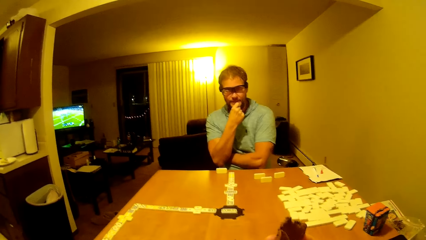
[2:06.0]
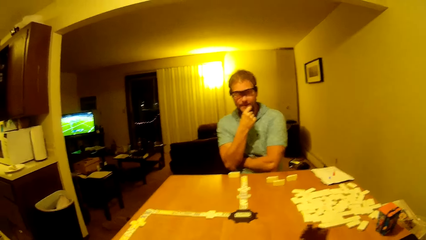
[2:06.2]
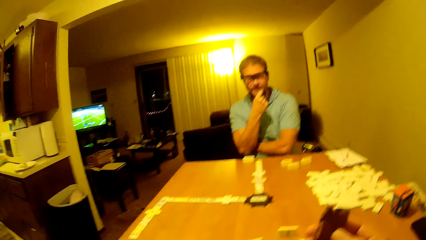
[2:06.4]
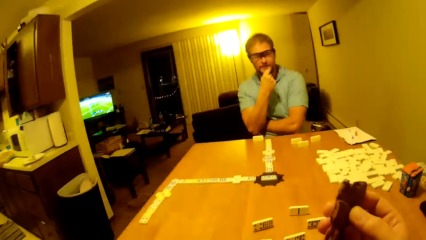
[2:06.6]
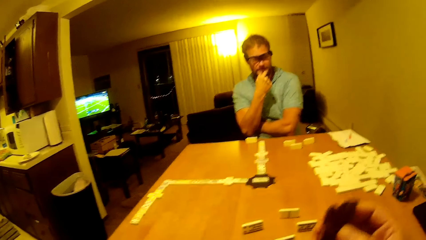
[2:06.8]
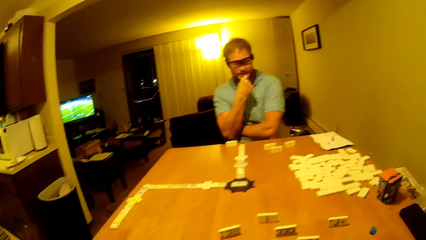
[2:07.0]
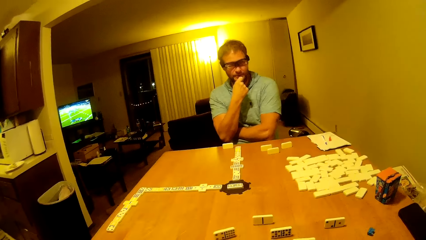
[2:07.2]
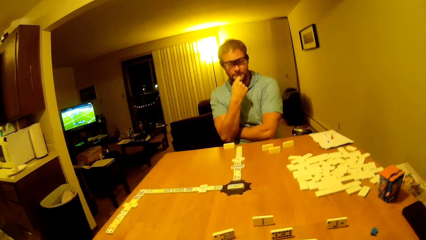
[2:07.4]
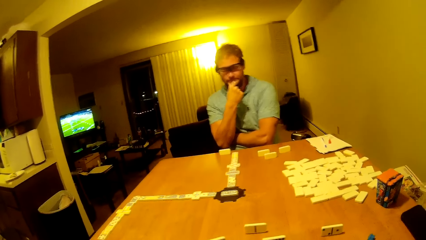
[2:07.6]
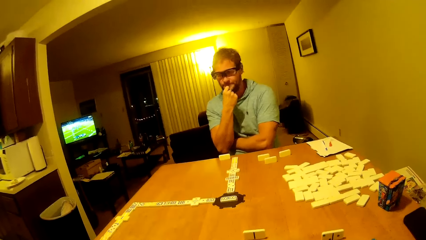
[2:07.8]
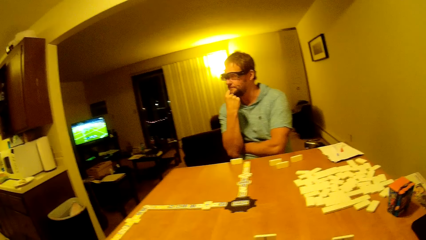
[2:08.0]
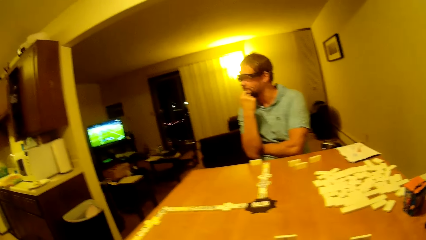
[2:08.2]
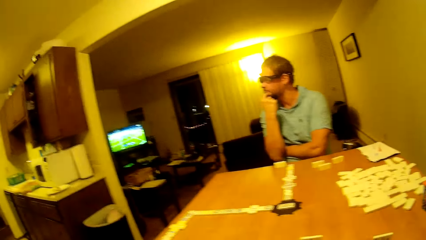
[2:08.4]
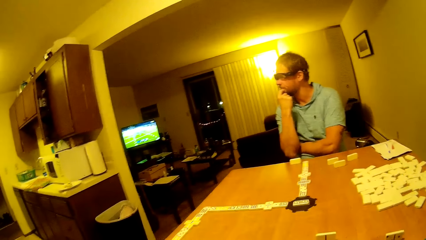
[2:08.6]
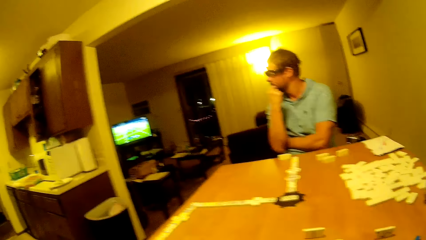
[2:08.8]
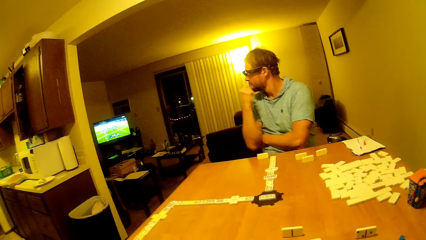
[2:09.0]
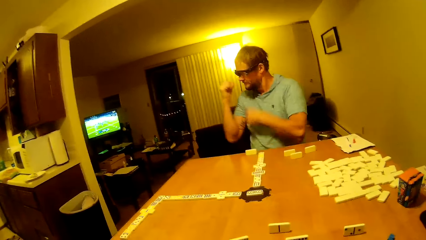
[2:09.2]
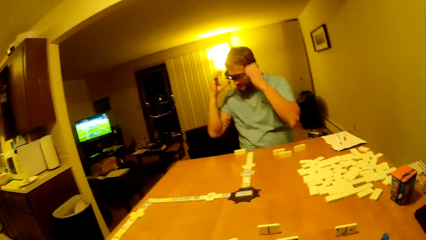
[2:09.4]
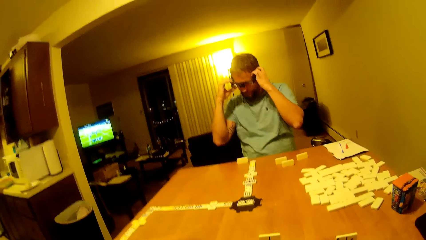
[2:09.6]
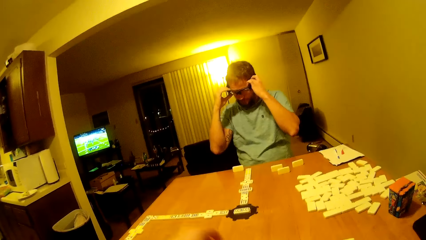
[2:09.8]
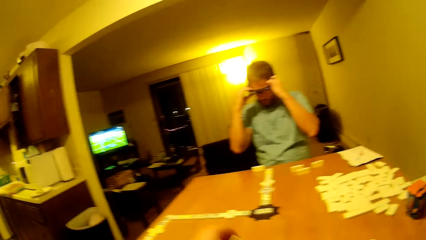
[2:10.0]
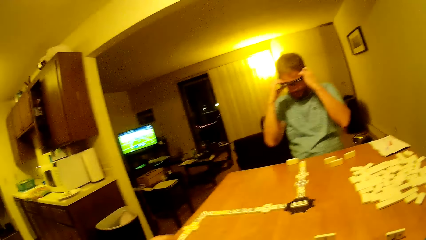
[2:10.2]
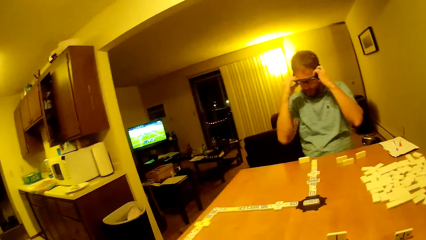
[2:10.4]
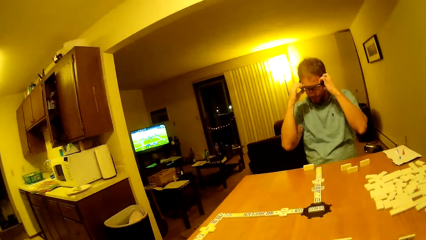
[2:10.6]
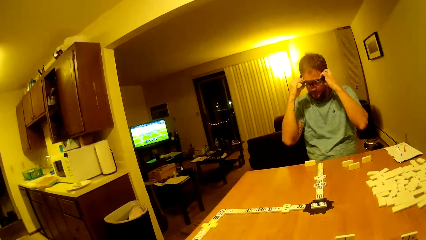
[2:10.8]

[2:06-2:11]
The man eats something. The camera wearer and the man stare at the tiles on the table. The man turns the head. The man holds the glasses.

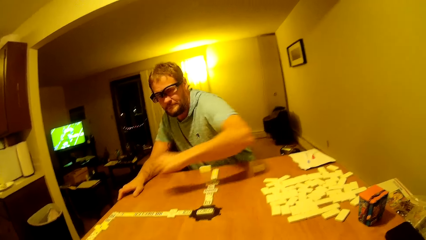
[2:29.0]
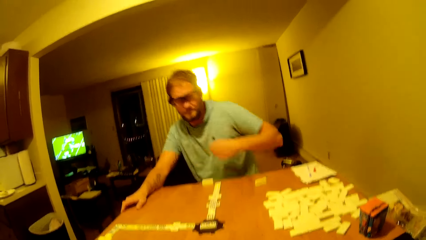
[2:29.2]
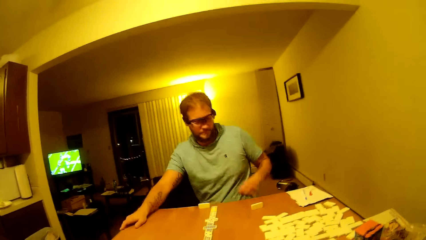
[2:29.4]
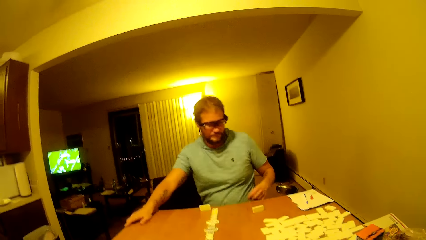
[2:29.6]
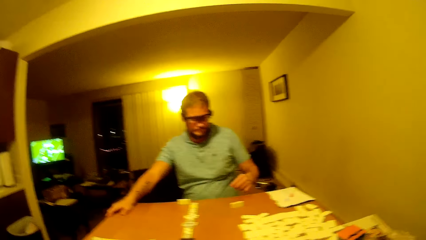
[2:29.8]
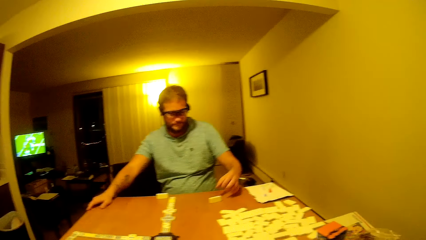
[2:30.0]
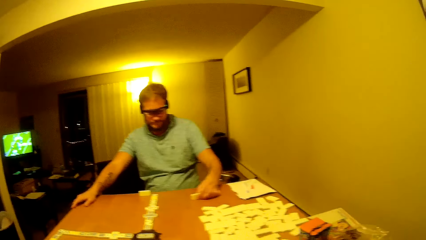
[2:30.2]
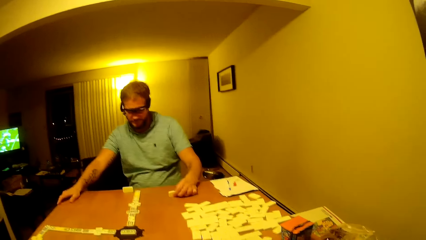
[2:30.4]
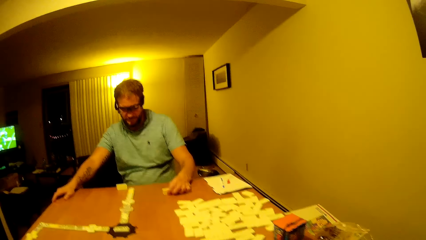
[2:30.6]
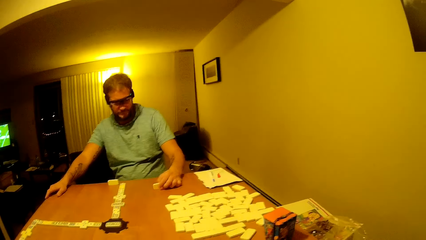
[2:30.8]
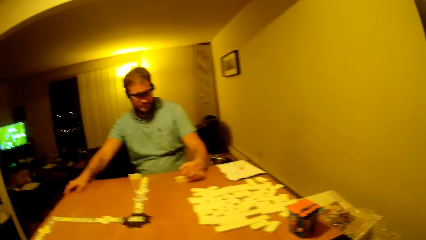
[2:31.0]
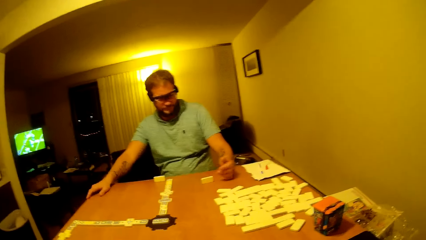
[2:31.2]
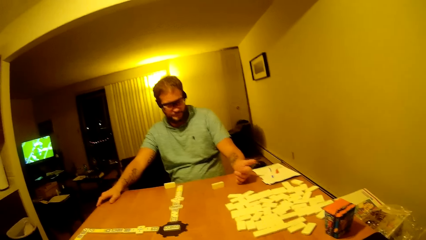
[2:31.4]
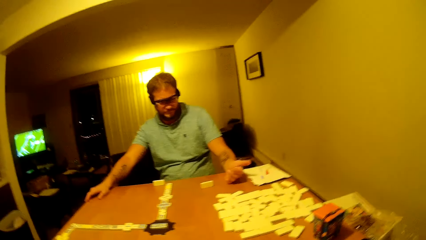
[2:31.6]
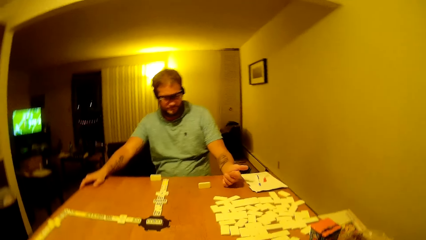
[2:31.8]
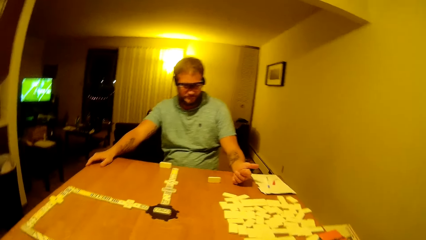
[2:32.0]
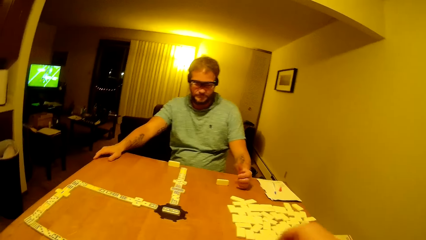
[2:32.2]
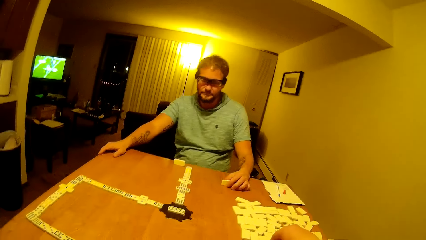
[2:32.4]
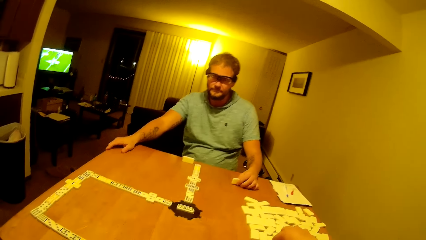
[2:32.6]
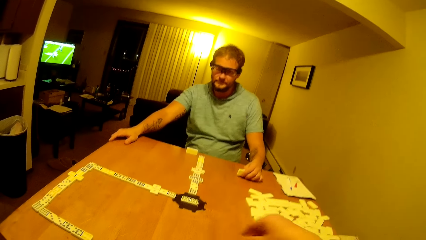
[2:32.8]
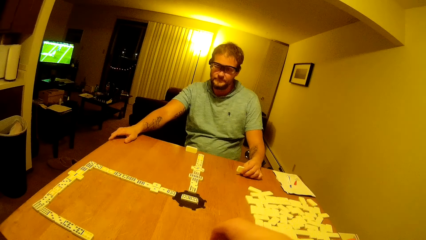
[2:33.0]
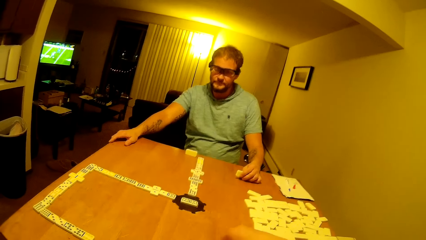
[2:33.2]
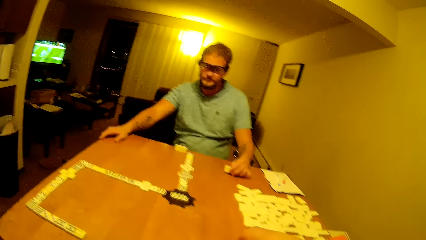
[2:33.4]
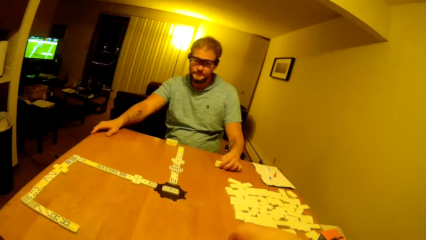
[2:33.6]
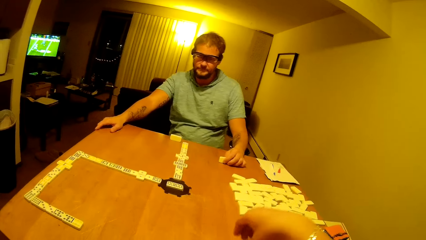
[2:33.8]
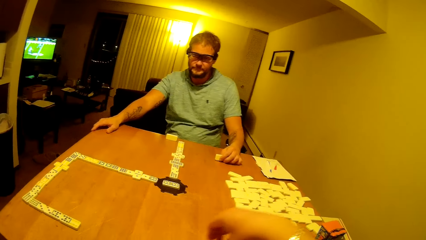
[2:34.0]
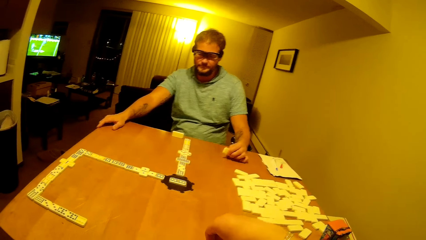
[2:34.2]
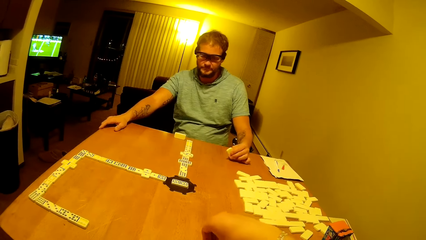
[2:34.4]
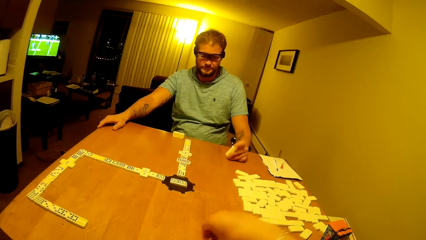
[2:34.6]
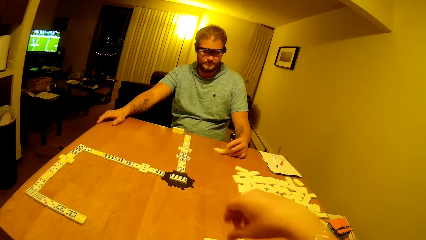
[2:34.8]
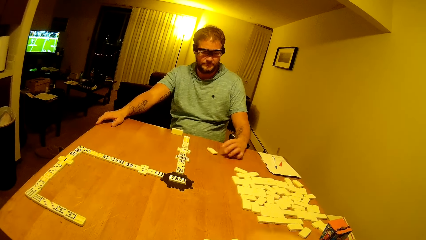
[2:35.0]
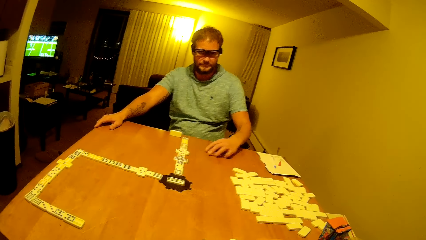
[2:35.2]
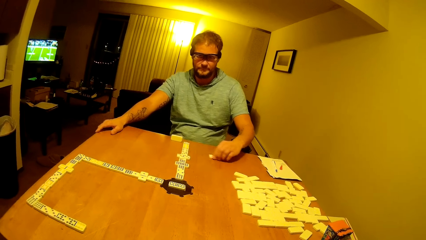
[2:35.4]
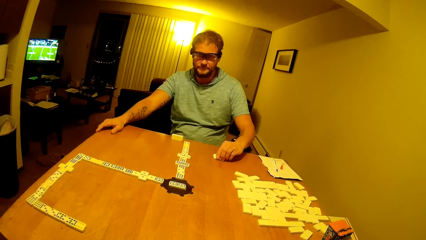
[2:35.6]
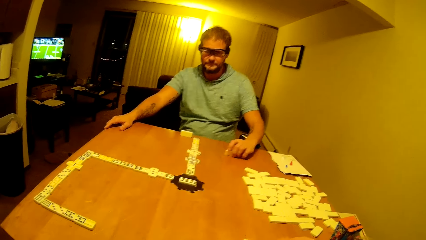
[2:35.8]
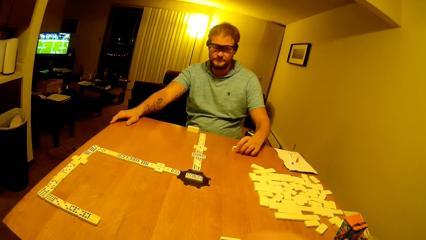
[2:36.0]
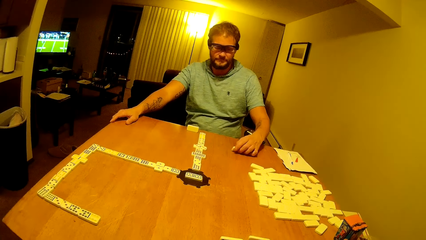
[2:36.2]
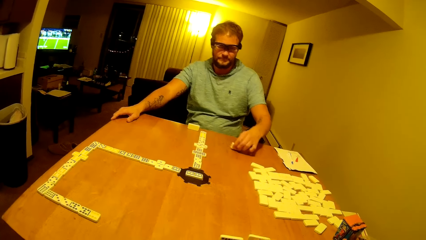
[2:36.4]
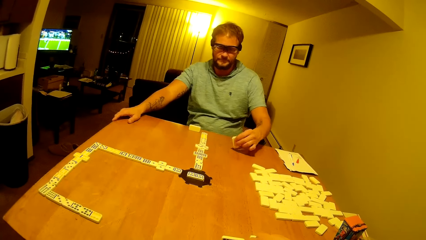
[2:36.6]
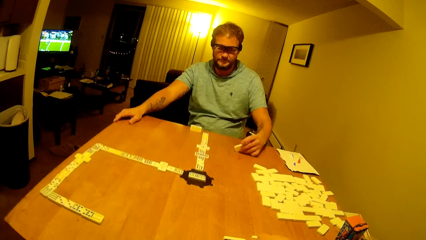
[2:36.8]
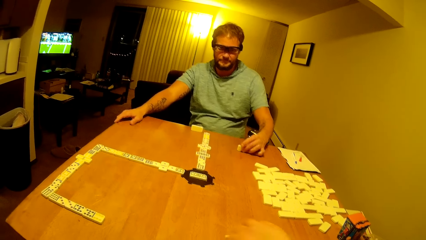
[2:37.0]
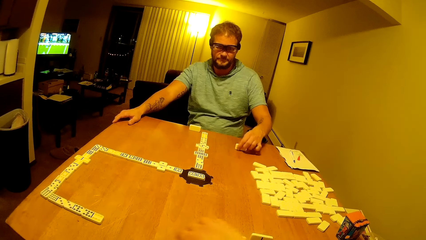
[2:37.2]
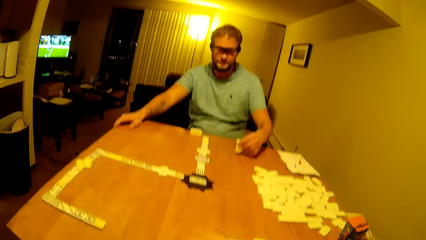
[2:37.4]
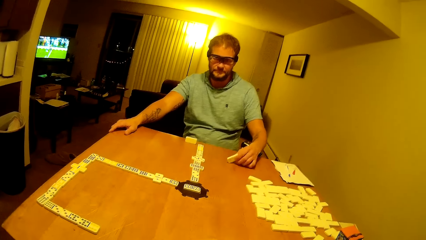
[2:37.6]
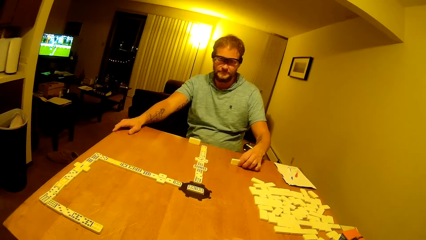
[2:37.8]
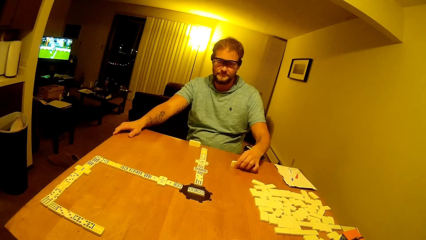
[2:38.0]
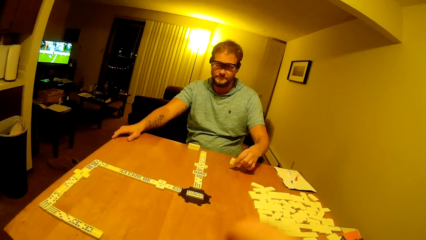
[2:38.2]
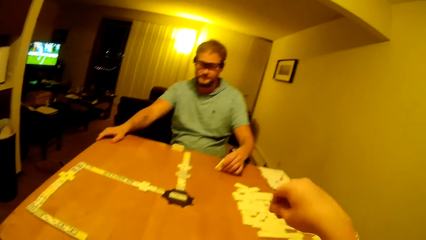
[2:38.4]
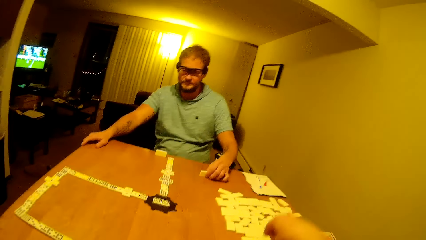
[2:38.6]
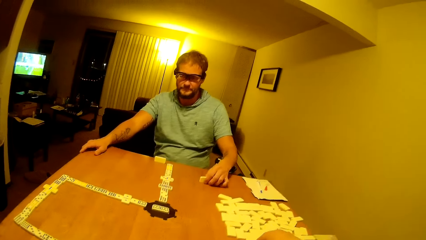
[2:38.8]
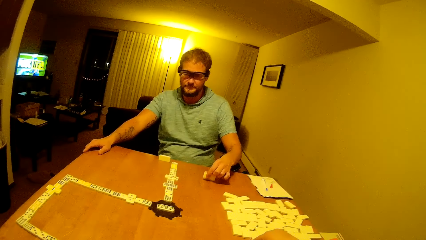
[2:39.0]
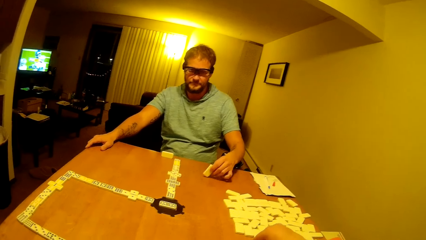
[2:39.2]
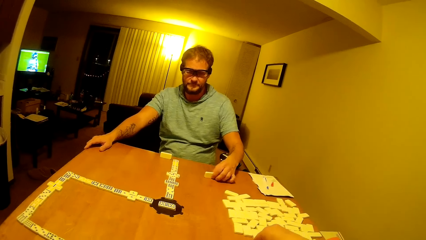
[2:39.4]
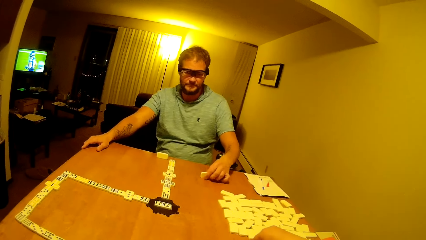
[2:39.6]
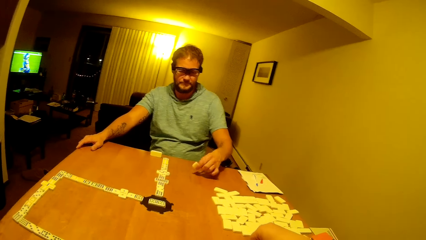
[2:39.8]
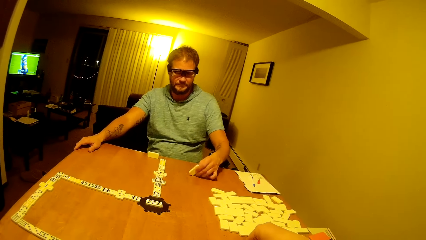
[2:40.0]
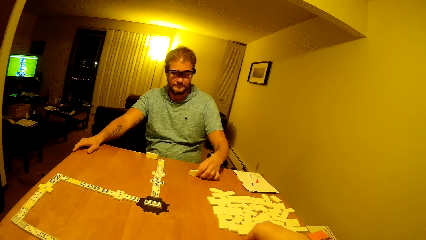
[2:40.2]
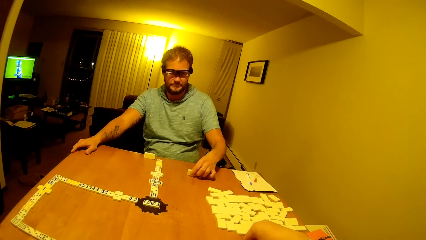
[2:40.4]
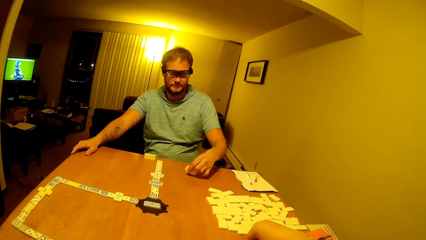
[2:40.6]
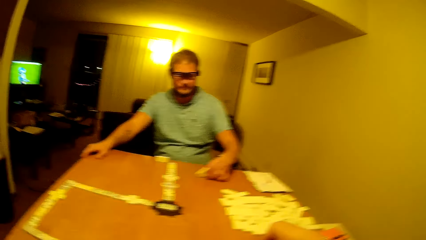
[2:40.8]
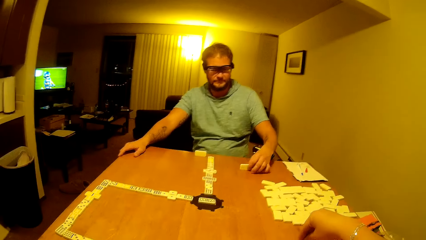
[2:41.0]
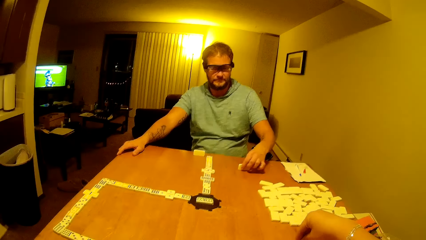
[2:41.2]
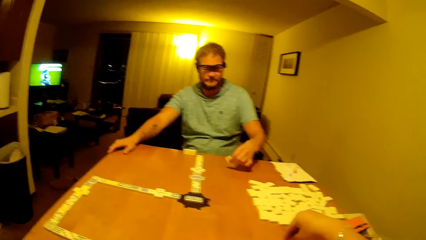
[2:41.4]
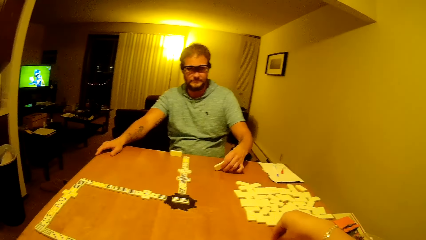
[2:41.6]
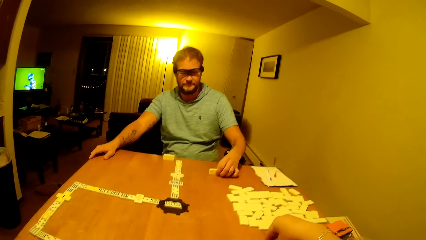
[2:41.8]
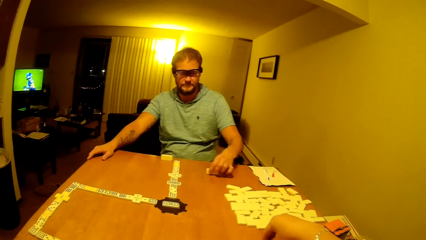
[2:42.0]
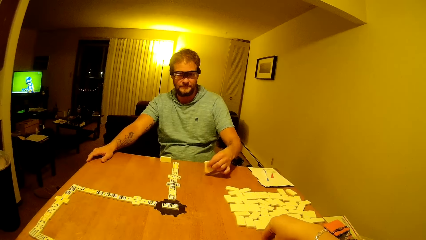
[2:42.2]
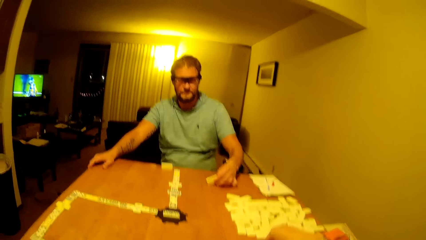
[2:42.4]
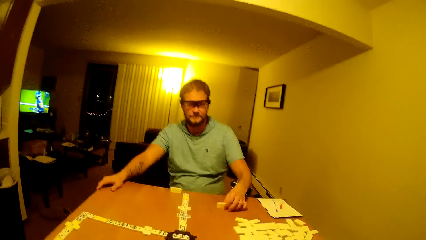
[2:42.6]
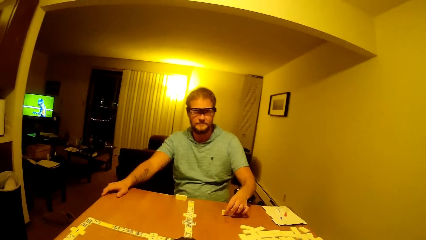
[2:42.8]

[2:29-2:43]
The man moves a dice. The man holds the tile on the table. The camera wearer and the man stare at the tiles on the table. The camera wearer and the man move the tiles on the table. The man rotates the dice in his hands.
